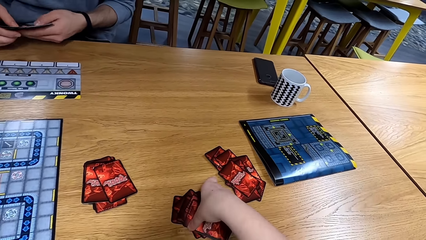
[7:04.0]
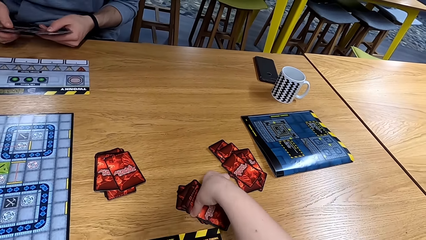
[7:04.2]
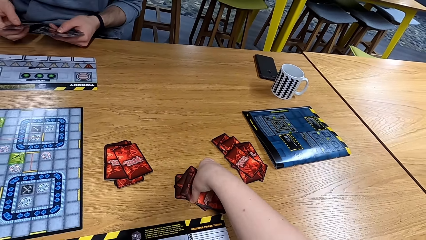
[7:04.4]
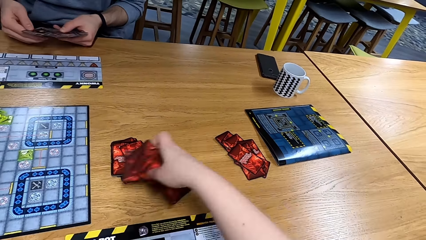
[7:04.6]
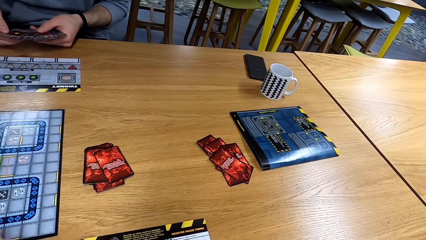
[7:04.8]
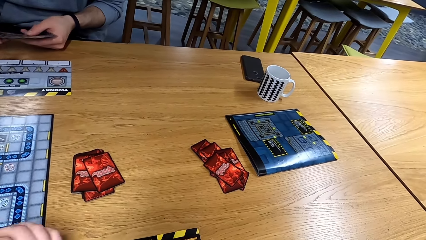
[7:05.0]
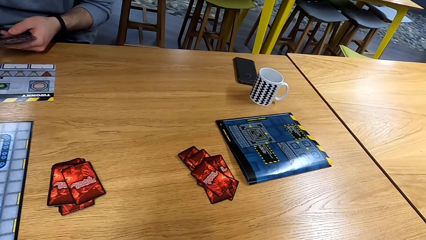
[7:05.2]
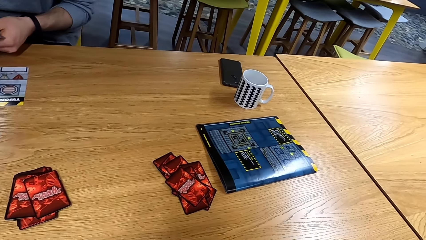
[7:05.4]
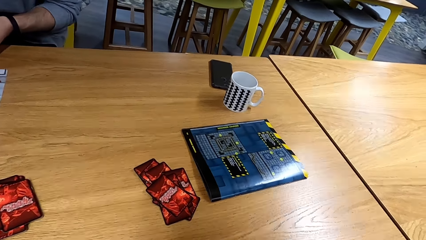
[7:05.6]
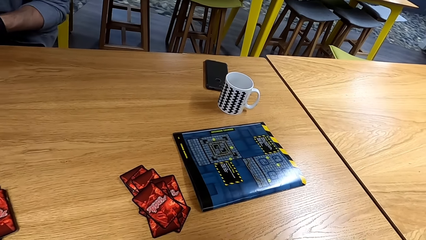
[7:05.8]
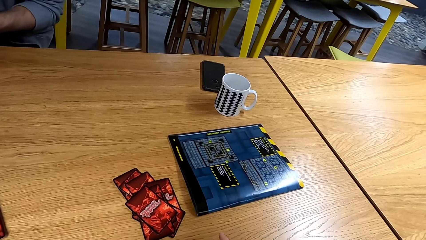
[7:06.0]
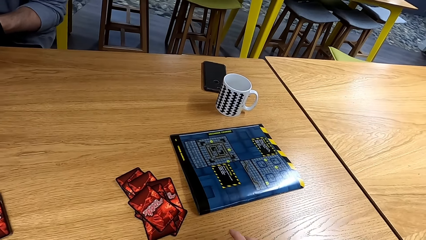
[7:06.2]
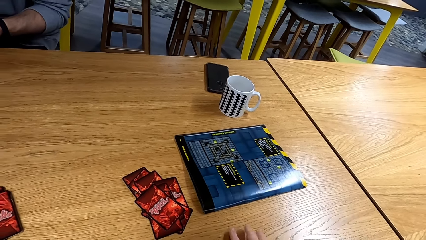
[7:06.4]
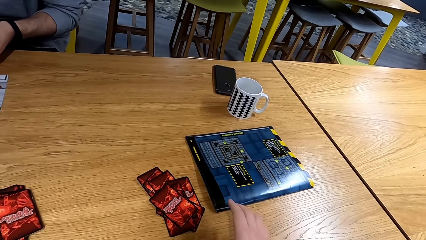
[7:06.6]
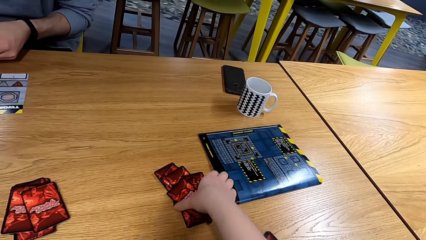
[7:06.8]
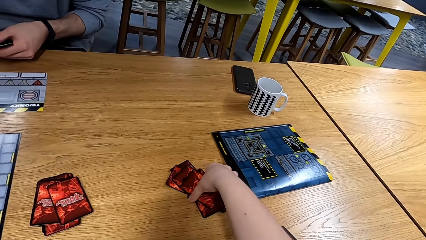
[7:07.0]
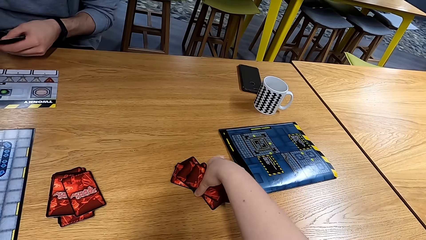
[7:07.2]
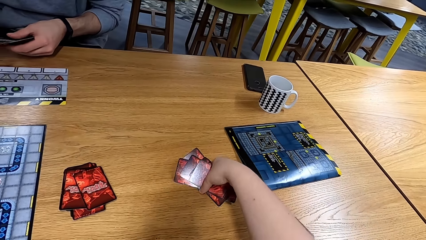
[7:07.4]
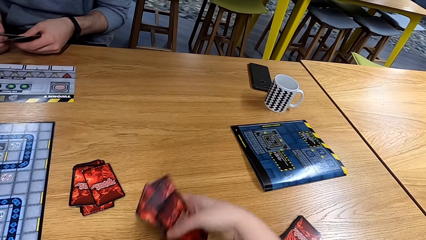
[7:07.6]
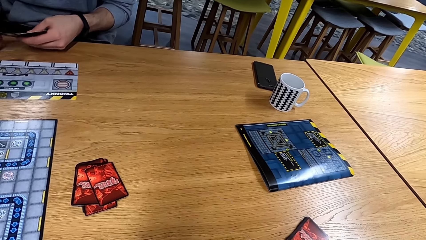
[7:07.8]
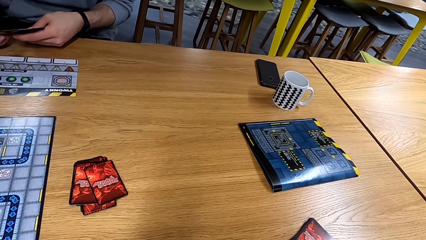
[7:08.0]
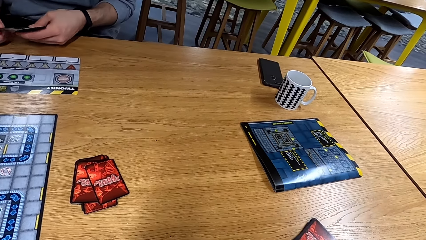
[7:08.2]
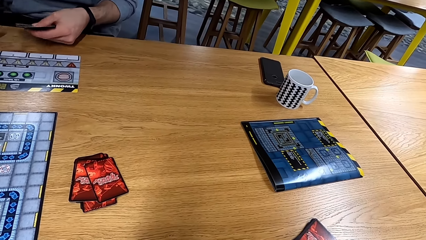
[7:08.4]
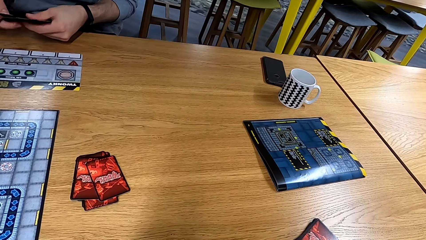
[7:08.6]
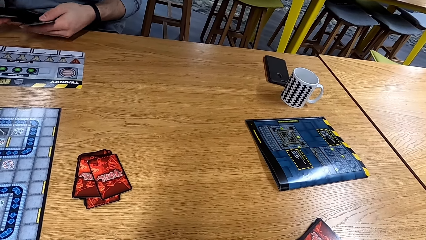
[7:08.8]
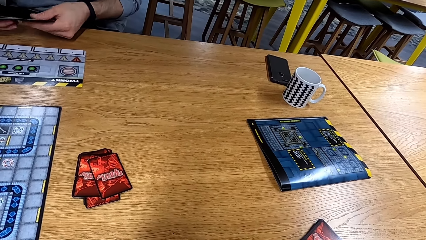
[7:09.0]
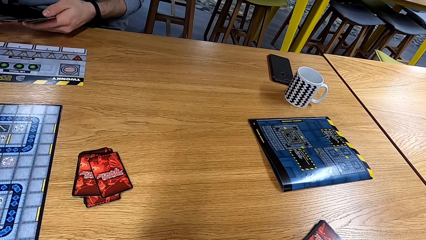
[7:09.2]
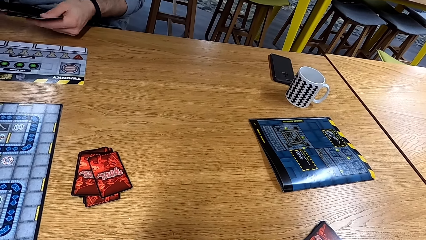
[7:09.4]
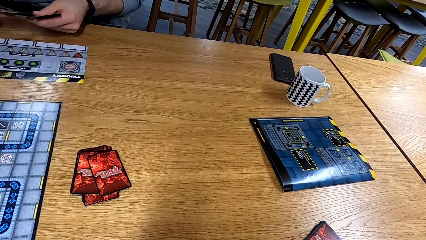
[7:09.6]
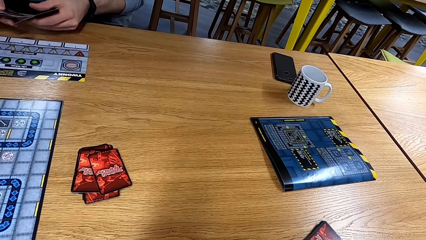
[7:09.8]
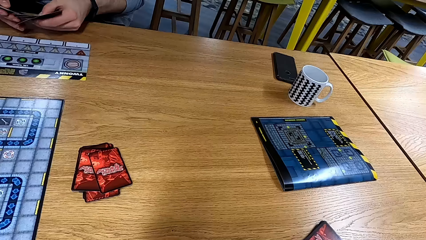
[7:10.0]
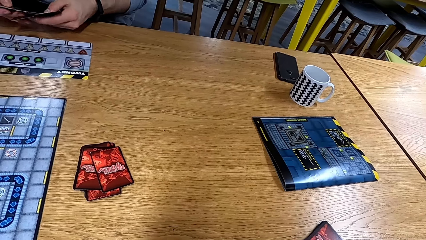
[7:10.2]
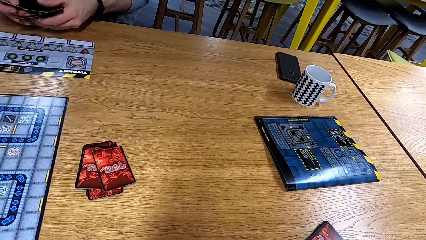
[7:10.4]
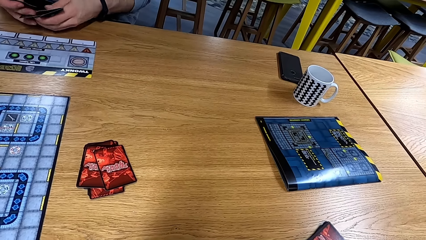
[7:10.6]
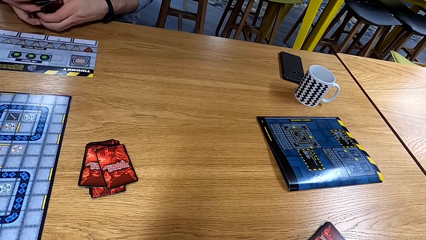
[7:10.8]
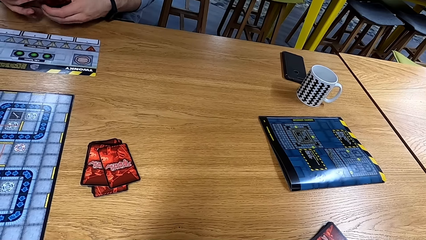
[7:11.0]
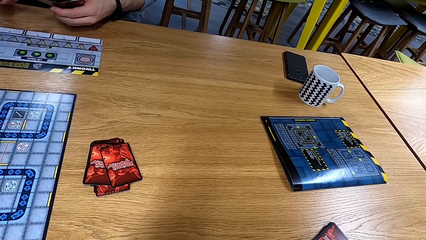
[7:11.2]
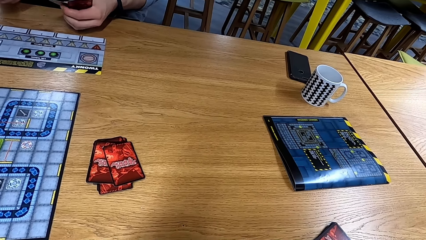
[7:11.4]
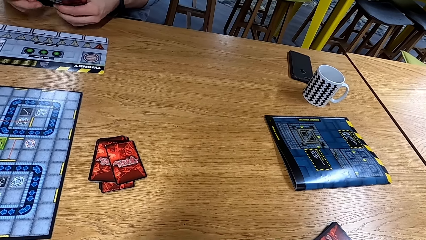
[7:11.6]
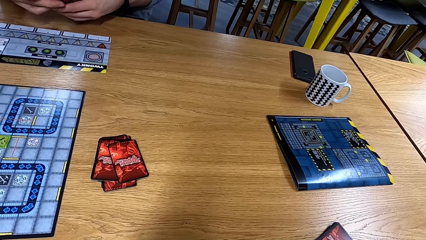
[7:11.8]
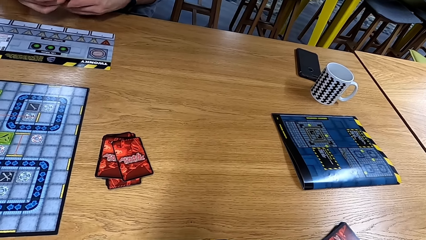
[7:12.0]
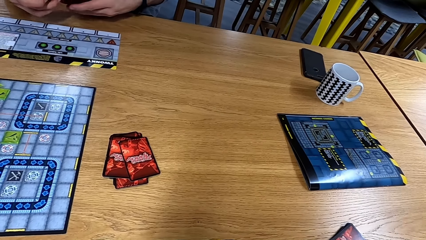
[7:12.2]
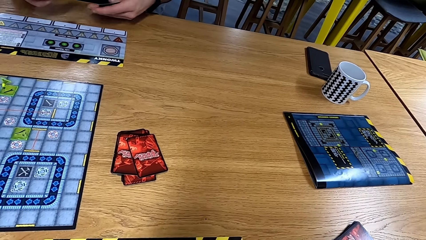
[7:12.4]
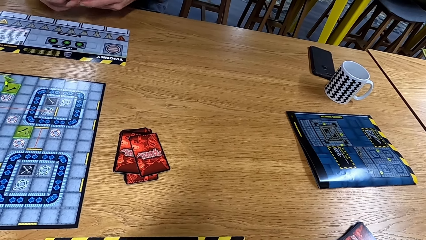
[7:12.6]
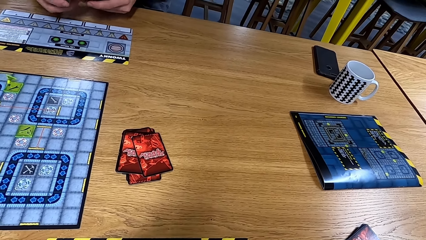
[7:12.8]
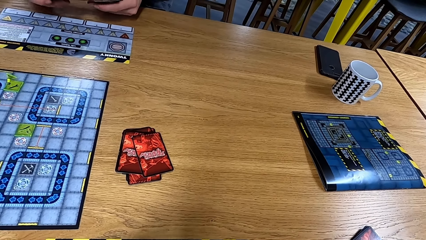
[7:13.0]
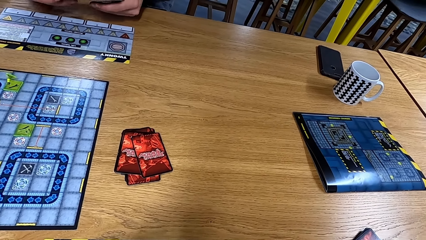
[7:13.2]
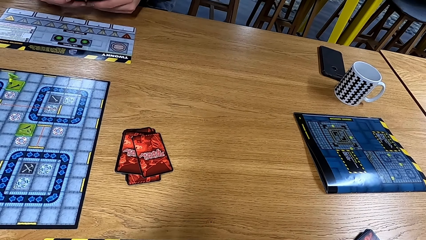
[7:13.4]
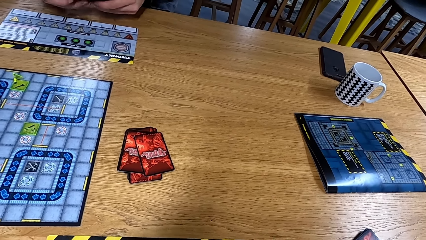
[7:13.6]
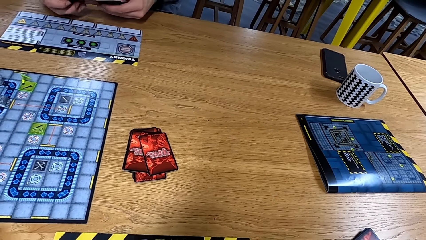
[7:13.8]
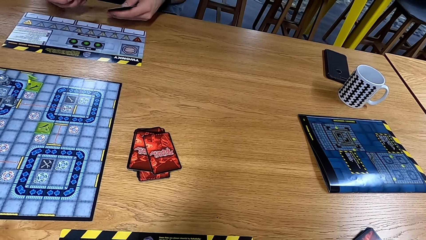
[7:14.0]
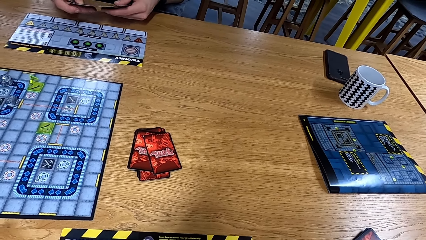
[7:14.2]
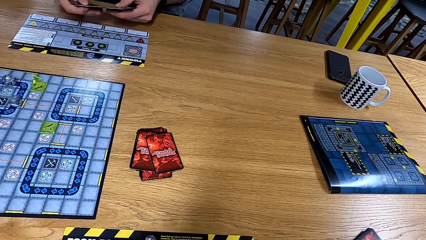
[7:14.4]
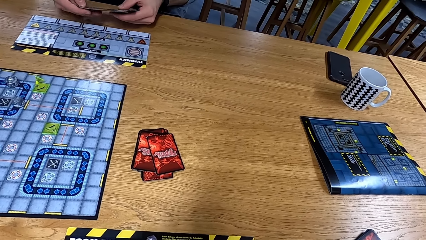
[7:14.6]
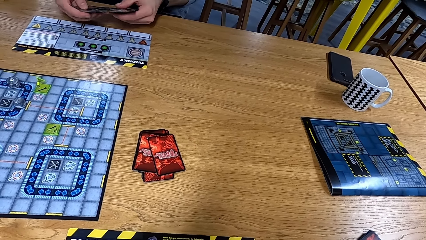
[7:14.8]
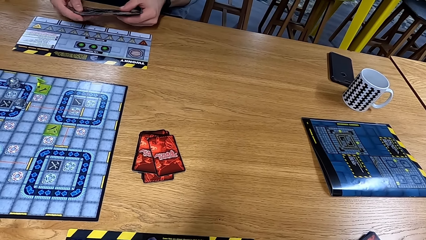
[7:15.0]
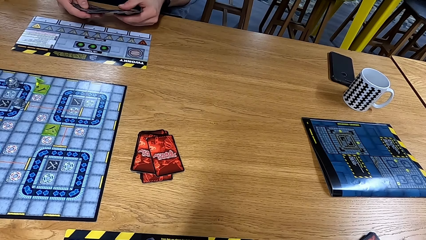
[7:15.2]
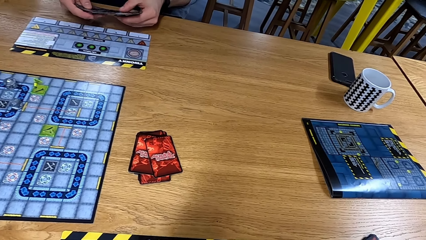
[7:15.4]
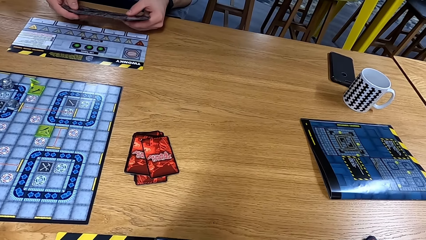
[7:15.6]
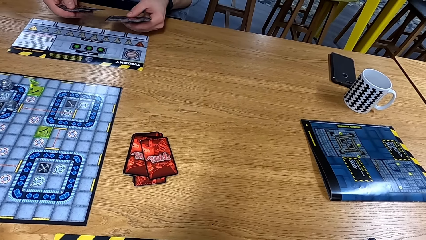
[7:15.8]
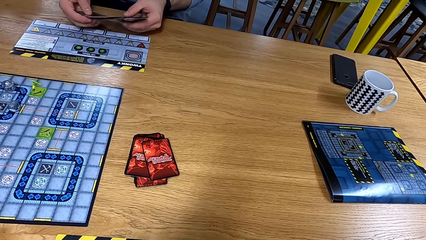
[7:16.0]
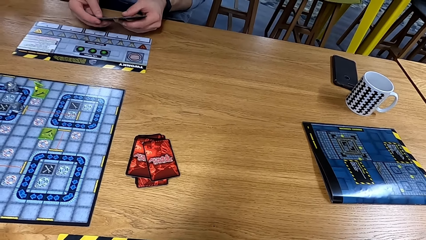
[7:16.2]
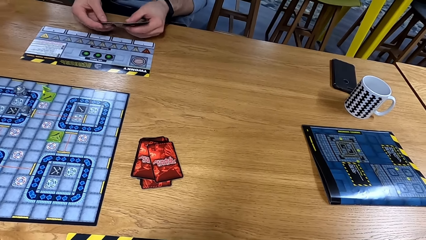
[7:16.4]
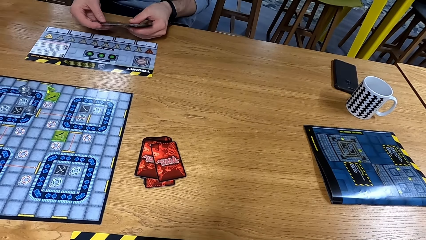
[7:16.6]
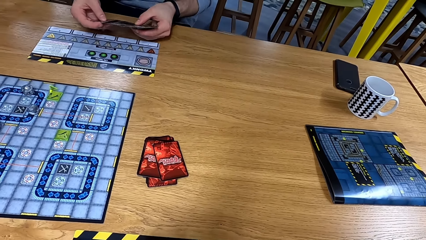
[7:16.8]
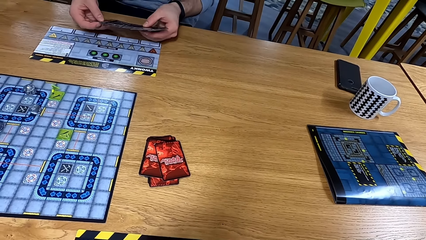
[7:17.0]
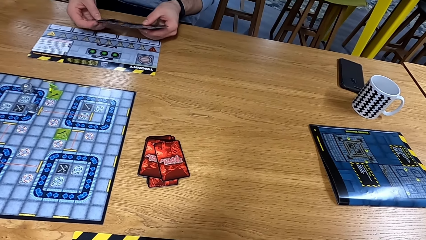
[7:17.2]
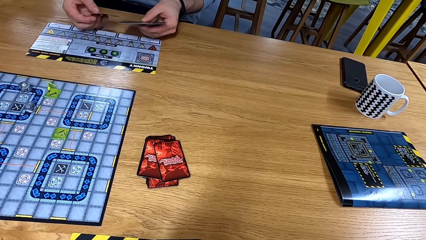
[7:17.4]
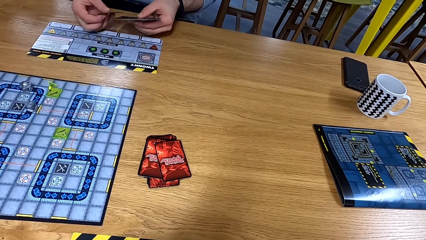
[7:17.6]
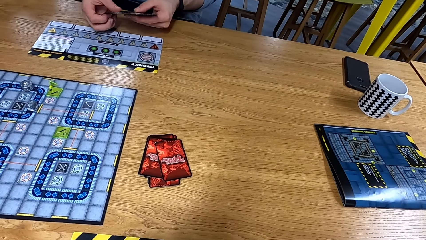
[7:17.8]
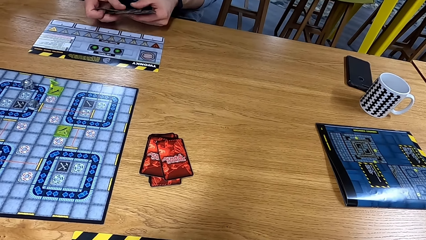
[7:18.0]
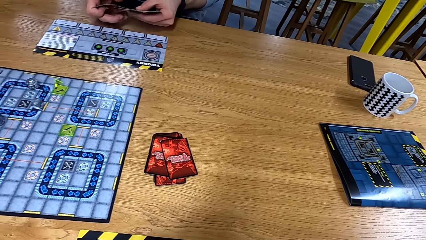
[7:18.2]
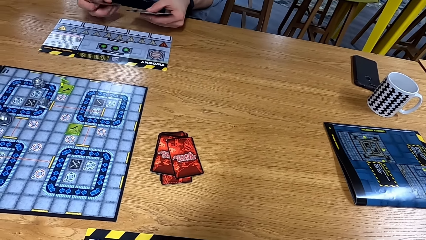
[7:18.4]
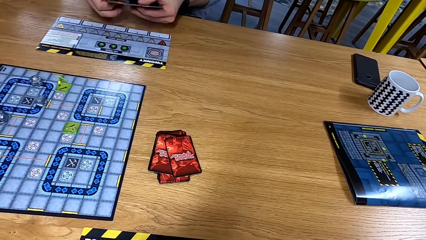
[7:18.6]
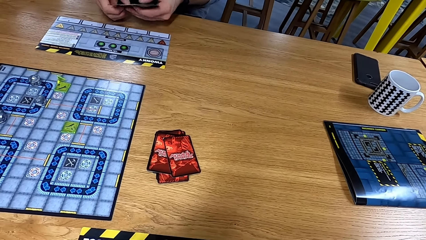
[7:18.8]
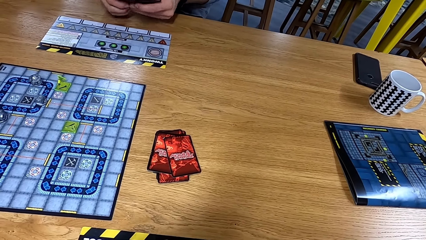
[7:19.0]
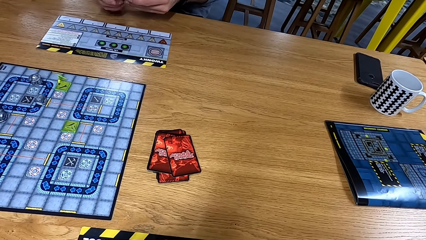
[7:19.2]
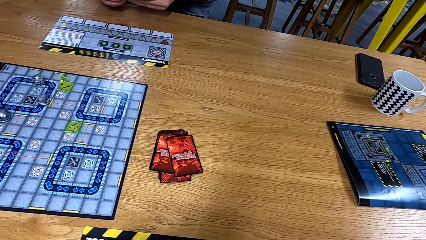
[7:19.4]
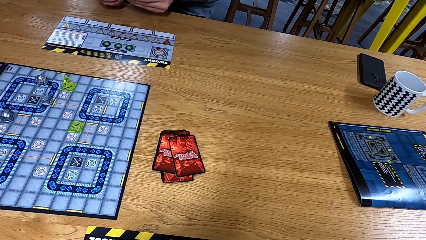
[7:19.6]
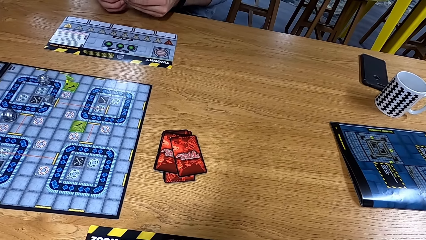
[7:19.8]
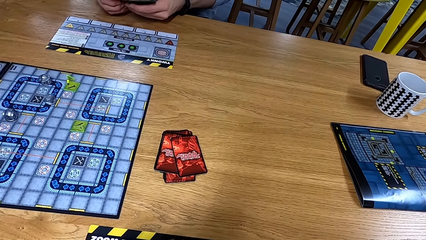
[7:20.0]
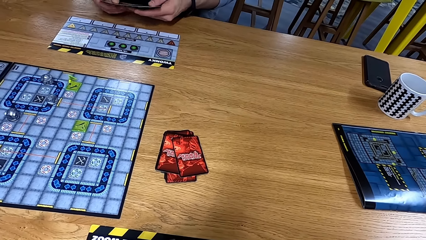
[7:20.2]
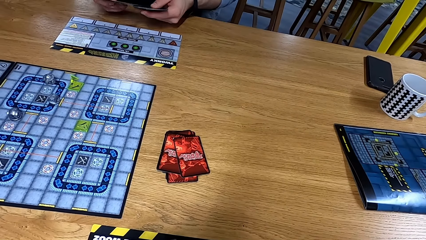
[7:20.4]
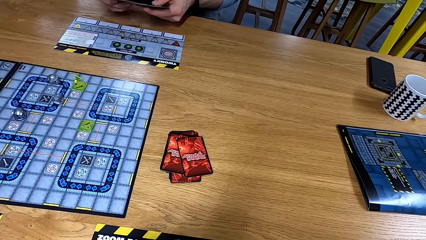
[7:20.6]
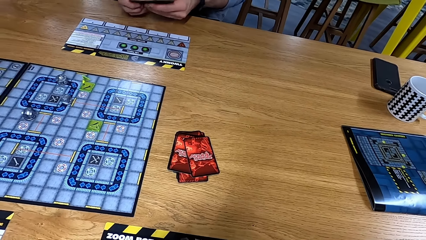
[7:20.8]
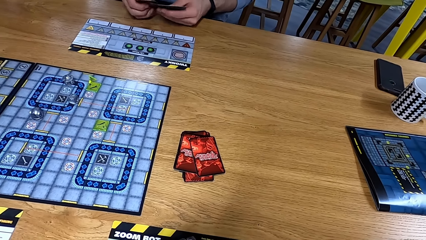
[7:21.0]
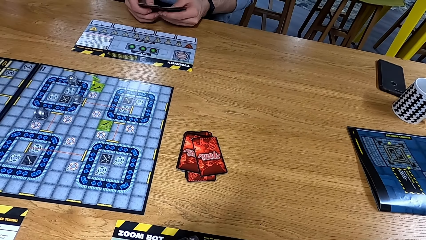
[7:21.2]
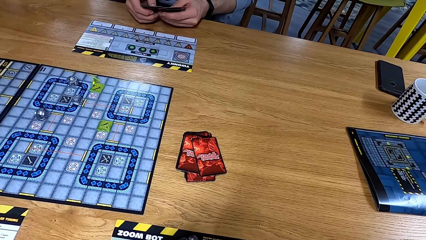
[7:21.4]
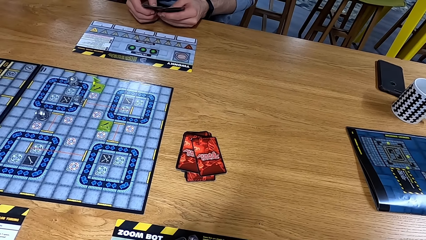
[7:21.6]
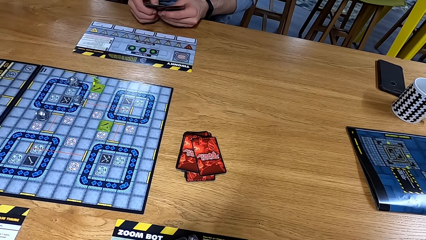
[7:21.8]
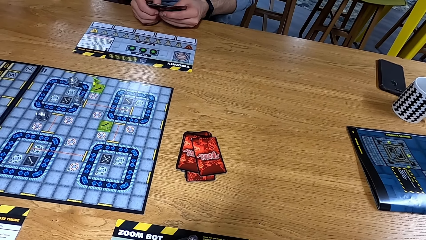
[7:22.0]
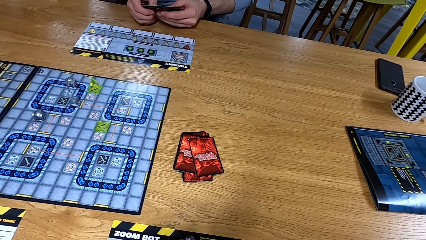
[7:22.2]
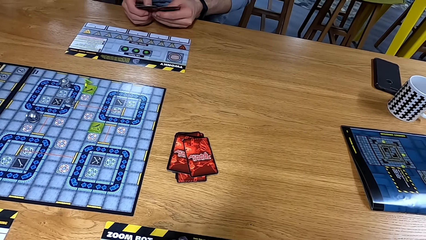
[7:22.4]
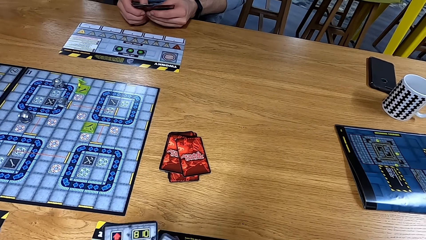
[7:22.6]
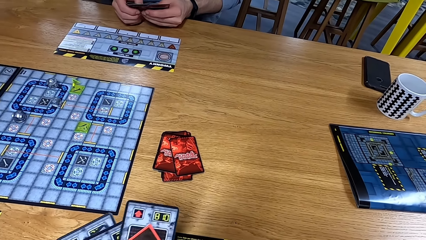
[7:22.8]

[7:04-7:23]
The camera wearer puts the cards on the table. They pick up the cards from the table. A man arranges the cards. The man arranges the cards again.
